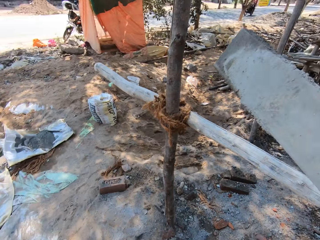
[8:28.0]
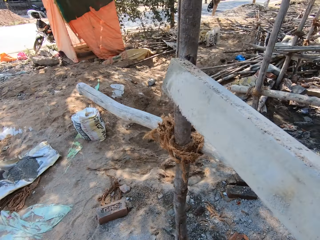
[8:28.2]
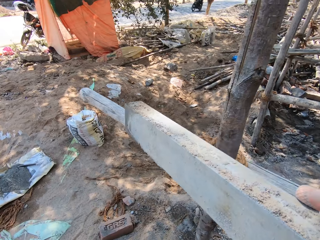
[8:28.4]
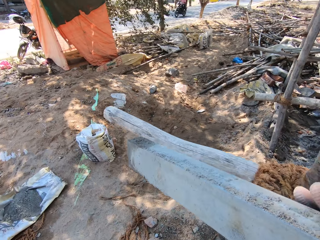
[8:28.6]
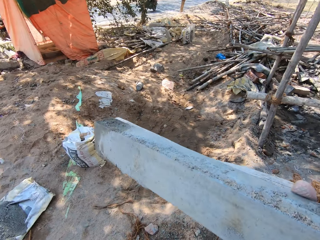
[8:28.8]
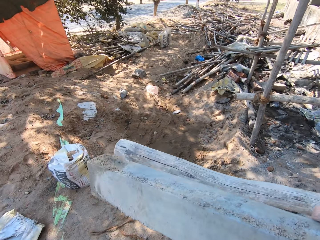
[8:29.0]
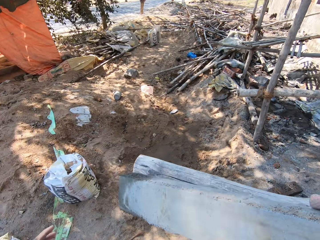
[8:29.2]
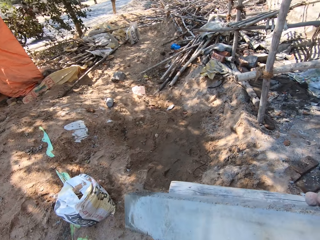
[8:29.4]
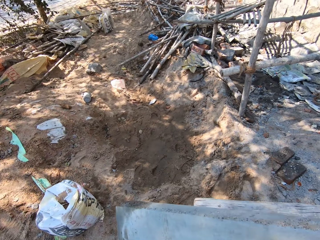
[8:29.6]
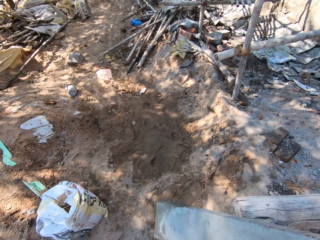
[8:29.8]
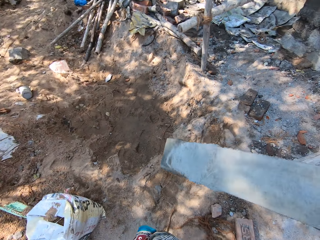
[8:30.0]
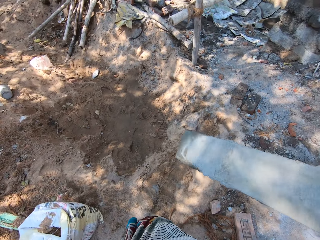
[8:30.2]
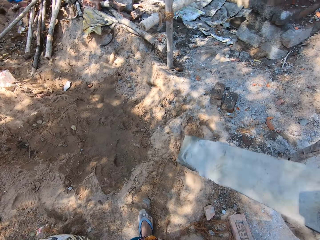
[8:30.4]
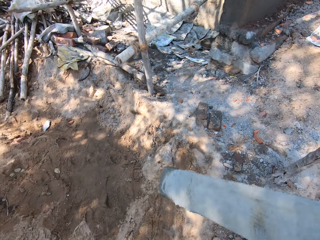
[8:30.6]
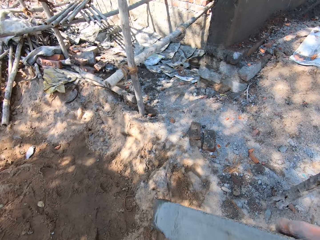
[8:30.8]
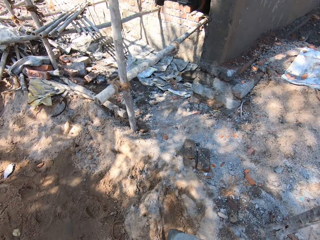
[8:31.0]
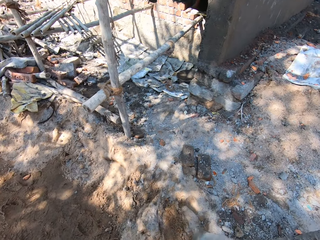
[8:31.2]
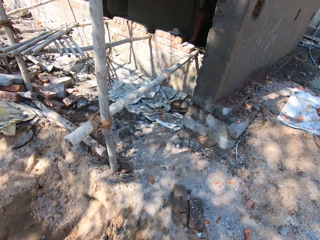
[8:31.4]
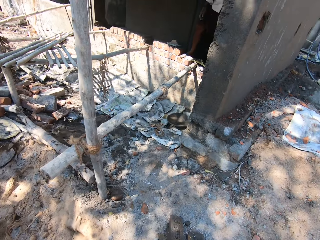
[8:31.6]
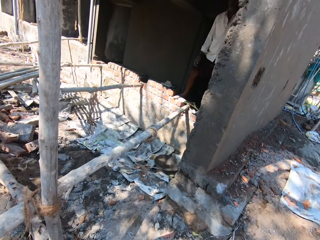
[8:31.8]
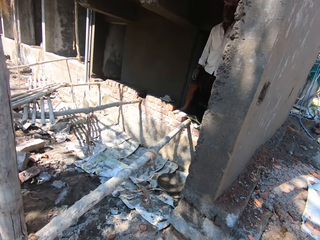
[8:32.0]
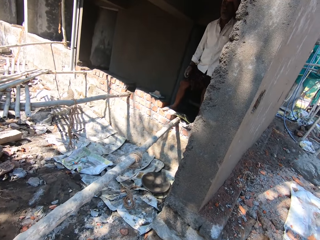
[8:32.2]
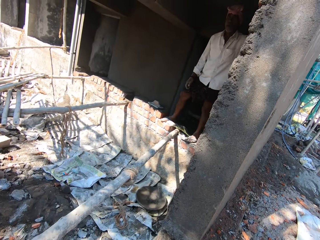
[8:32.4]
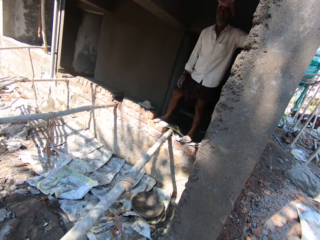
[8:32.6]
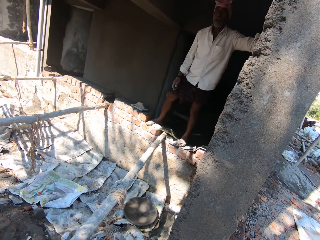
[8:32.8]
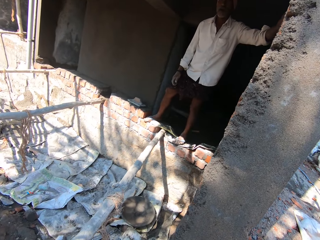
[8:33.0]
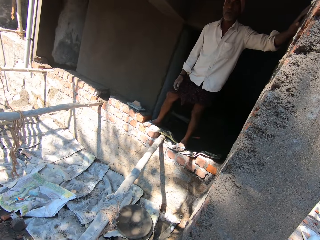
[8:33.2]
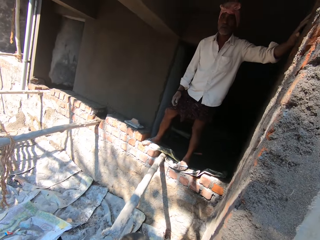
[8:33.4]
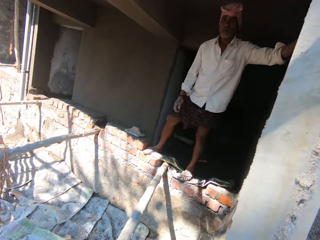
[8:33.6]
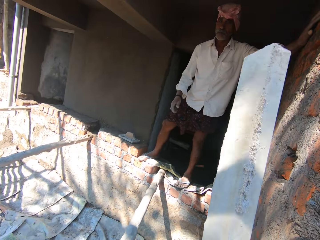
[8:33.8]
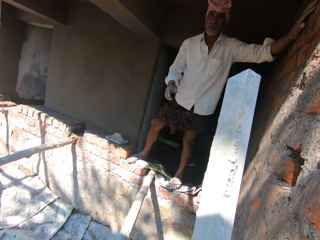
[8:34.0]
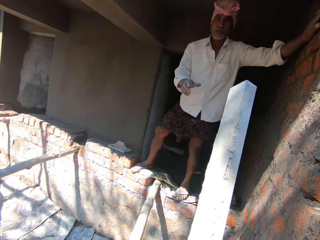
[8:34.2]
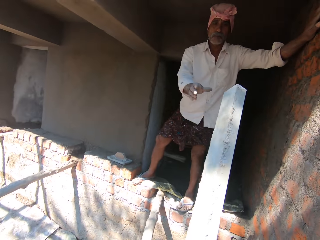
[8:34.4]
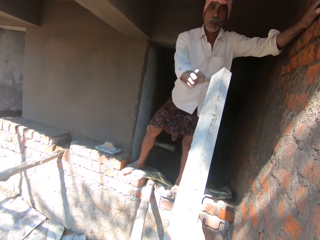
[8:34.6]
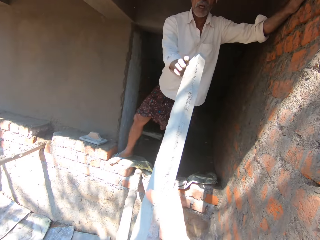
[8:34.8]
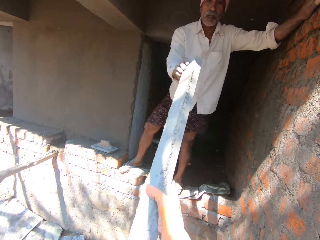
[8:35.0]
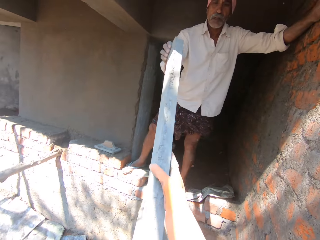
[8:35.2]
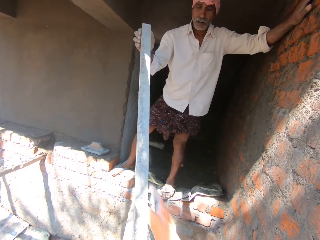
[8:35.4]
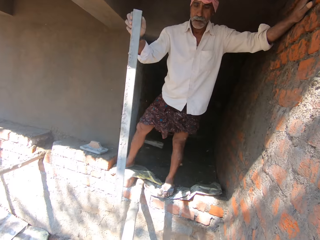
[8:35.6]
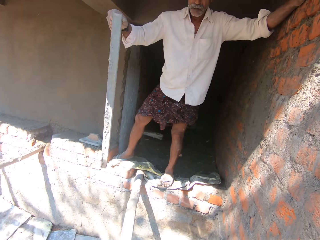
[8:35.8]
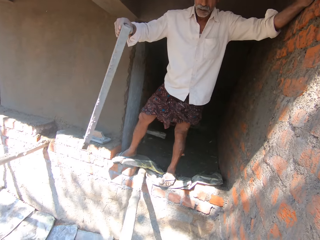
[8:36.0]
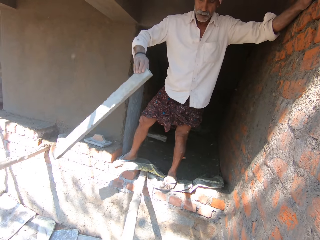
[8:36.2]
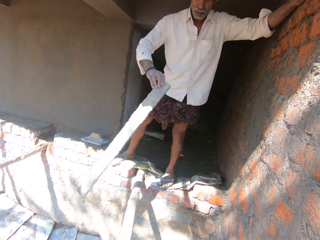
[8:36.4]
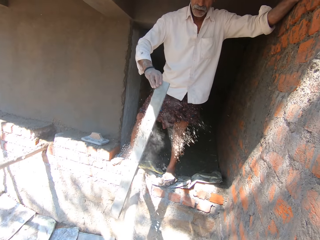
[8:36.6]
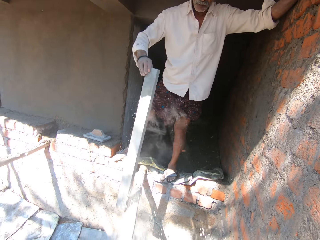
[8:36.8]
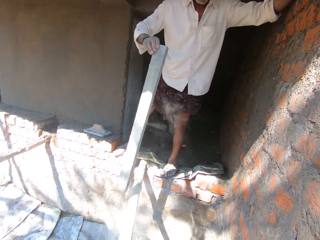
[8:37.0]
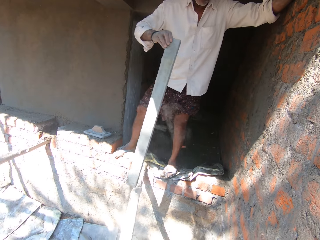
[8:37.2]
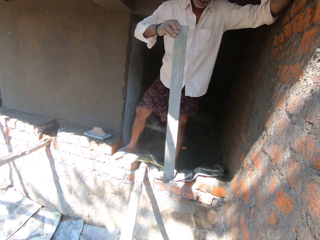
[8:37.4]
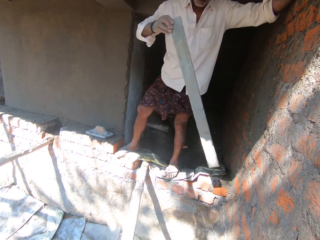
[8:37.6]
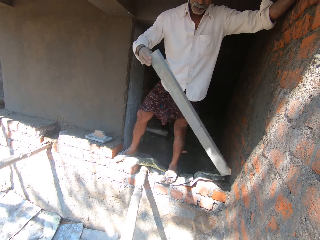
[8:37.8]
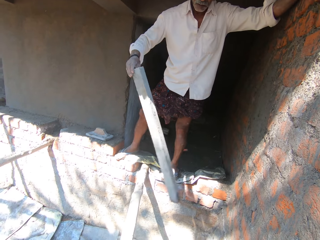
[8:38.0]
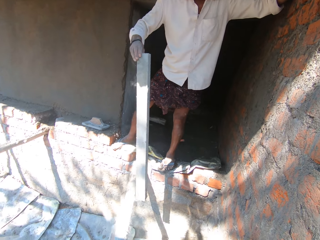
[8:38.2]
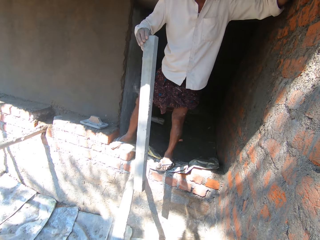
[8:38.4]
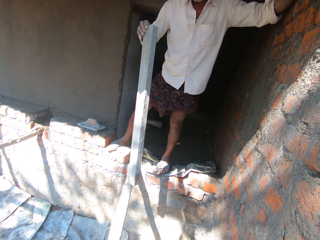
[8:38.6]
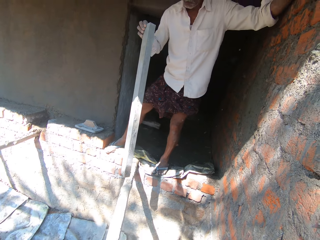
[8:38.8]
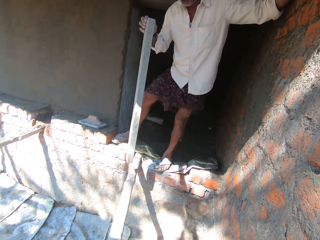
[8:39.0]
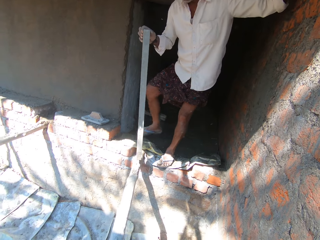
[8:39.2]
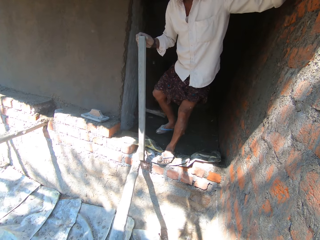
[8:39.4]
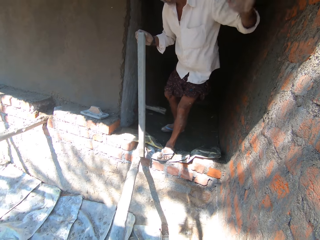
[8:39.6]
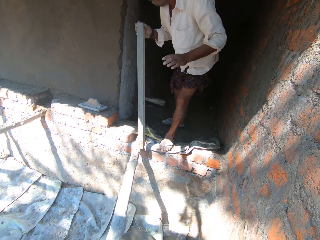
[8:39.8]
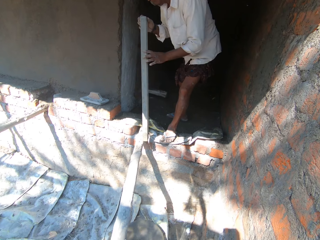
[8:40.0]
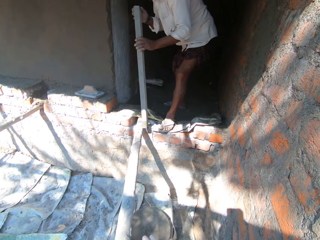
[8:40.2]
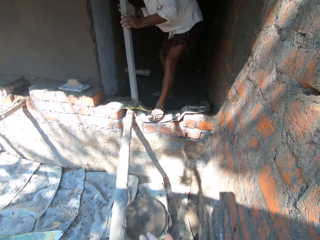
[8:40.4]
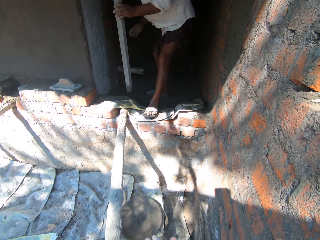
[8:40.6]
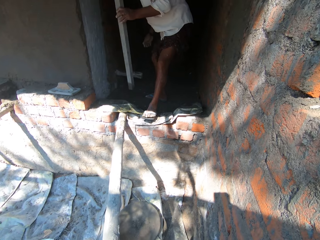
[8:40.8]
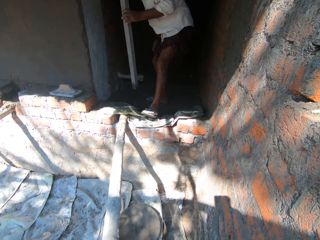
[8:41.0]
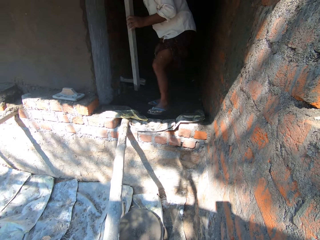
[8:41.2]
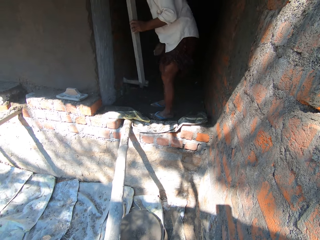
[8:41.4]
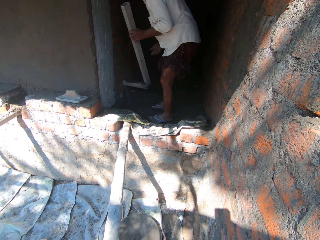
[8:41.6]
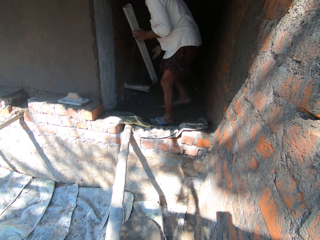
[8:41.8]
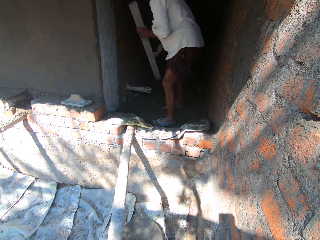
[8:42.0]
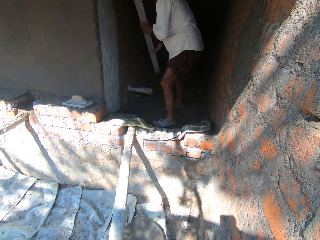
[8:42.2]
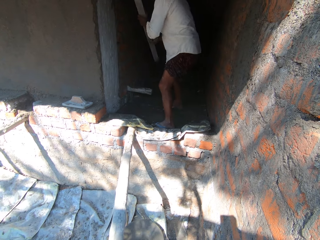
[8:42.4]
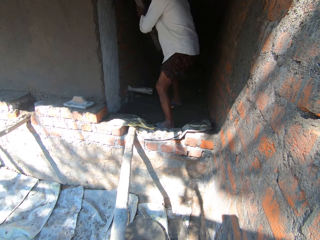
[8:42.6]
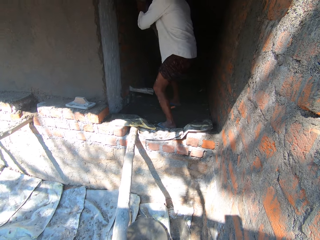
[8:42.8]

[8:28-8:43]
A man stands in a building. The camera wearer gives the man a metal rod. The man holds the metal rod. The man hits the metal rod on a wood stand. The camera wearer talks with the man. The man holds the metal rod with both hands.

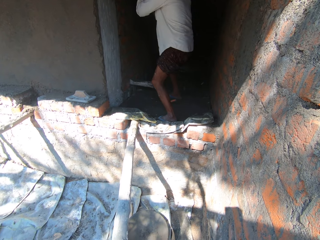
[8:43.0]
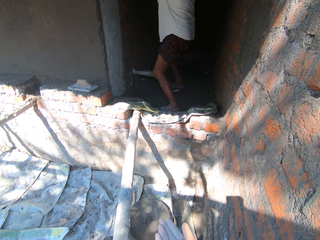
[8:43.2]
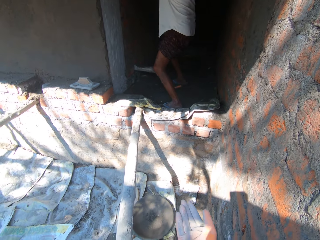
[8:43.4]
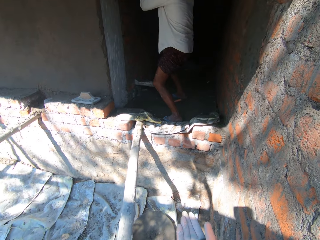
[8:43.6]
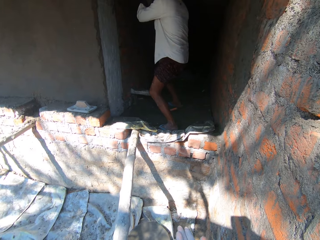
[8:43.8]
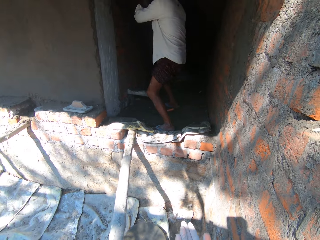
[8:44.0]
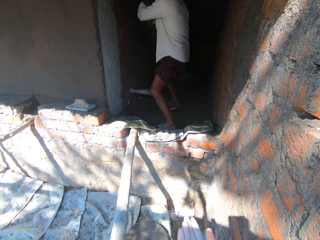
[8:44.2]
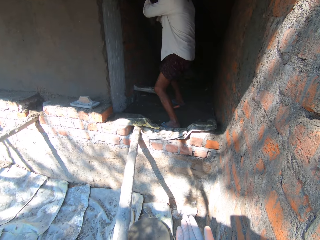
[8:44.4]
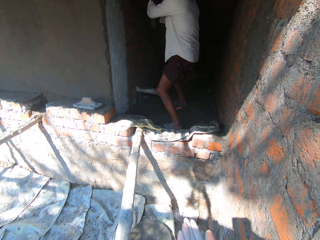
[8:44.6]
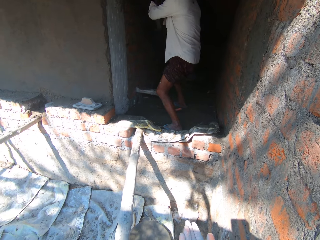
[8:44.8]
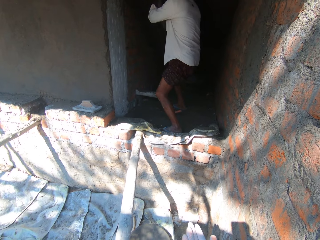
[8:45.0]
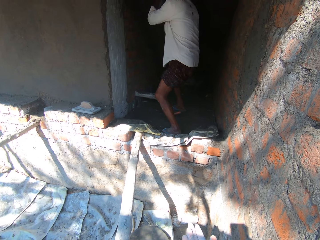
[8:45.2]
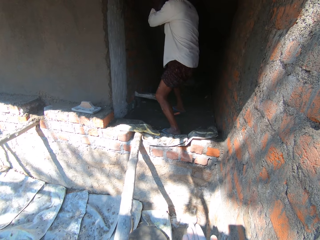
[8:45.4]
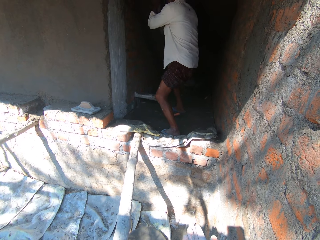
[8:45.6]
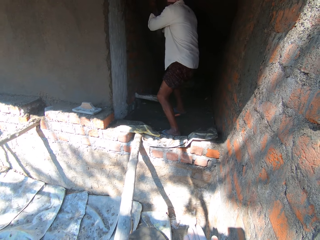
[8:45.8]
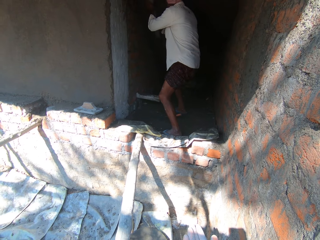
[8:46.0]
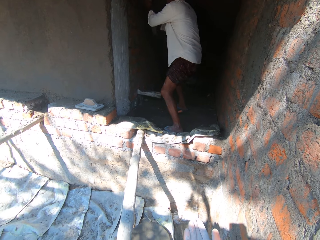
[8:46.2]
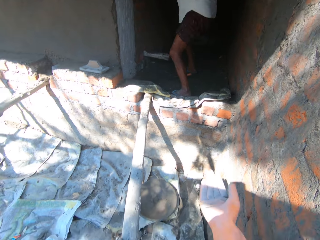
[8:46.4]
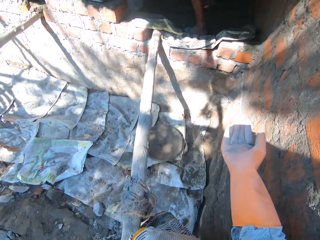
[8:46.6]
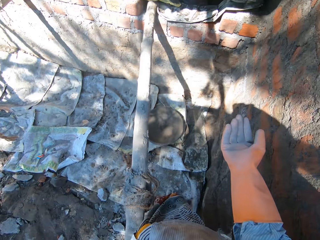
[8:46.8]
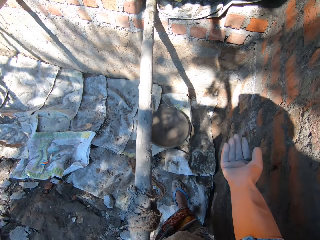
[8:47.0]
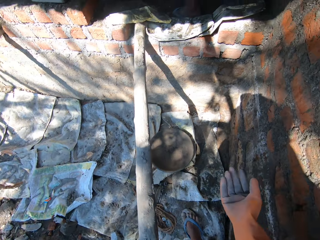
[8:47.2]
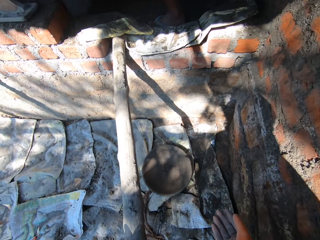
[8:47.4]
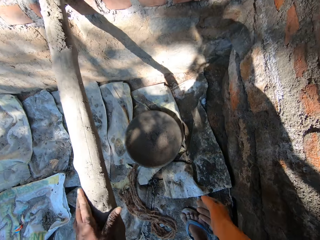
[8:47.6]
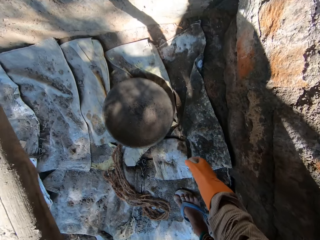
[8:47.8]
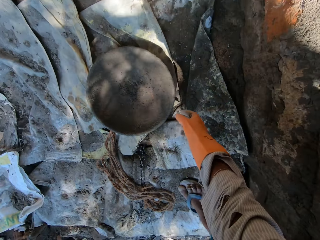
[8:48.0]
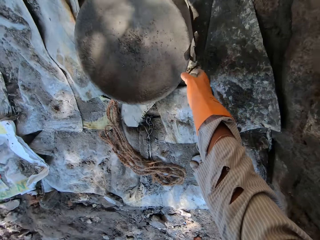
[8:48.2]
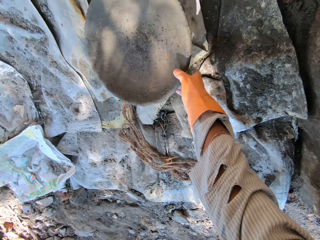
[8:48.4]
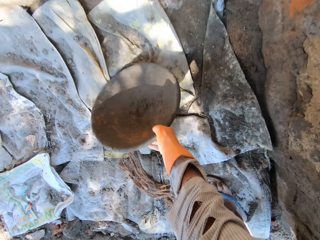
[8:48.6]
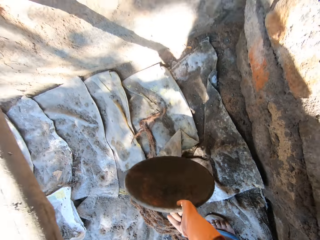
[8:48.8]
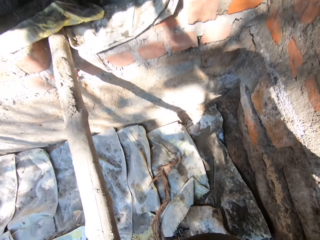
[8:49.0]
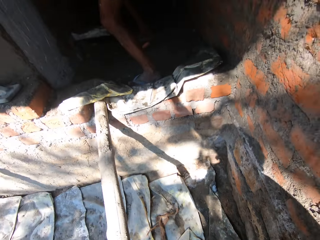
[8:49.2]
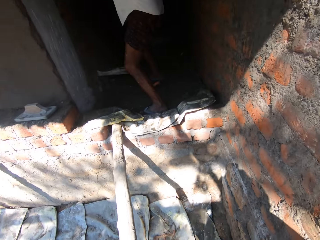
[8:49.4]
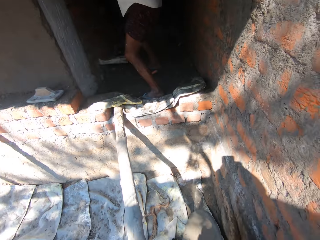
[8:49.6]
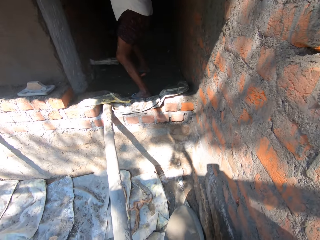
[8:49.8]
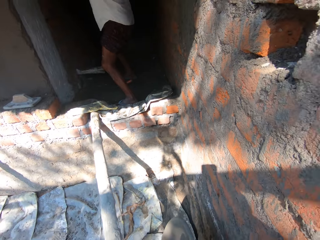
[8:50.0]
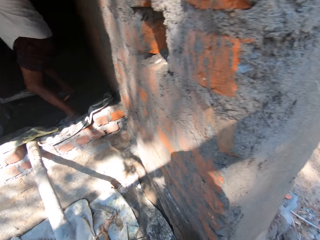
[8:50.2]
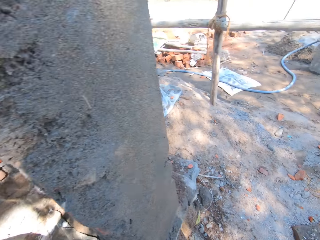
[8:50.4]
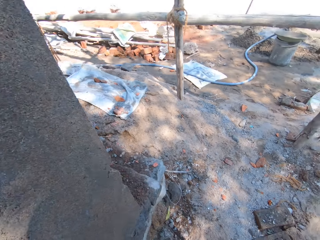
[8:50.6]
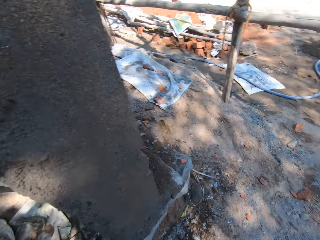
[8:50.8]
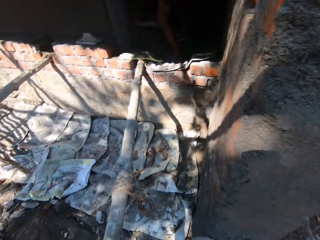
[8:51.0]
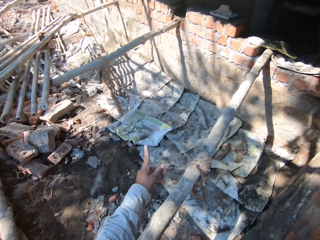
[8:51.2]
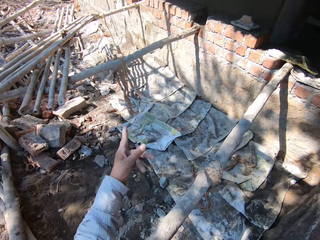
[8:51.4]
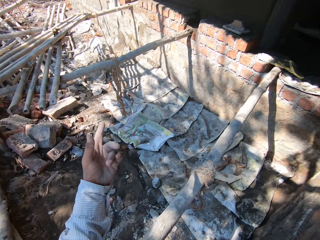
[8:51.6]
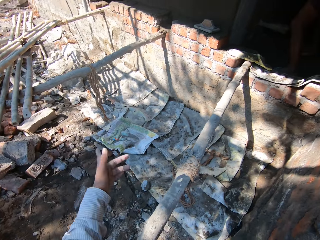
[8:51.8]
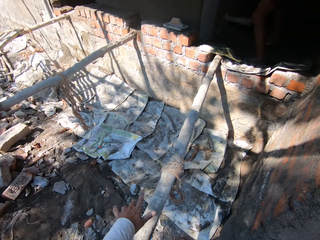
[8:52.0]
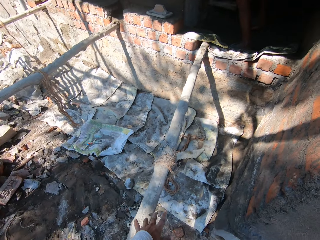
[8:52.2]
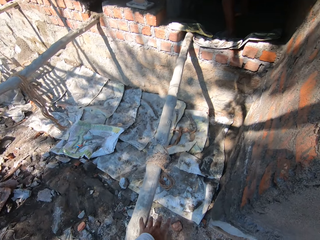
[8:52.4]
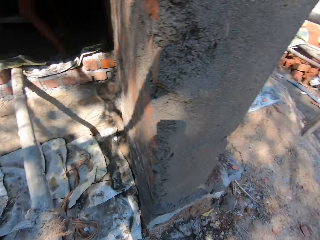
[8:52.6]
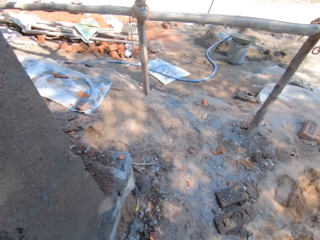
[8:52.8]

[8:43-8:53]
The camera wearer moves the hand. A man uses a metal rod. The camera wearer stretches his hand. He picks up a basin. He walks around the site. He points a finger at something. He looks around.
